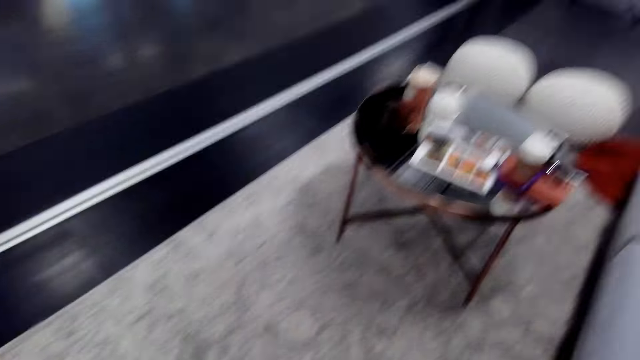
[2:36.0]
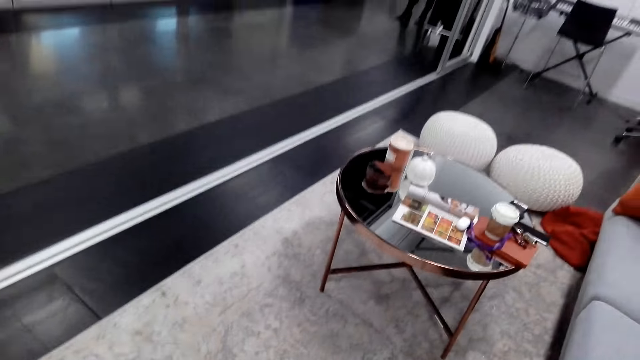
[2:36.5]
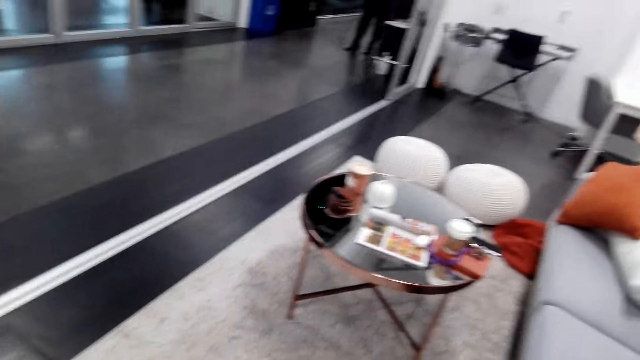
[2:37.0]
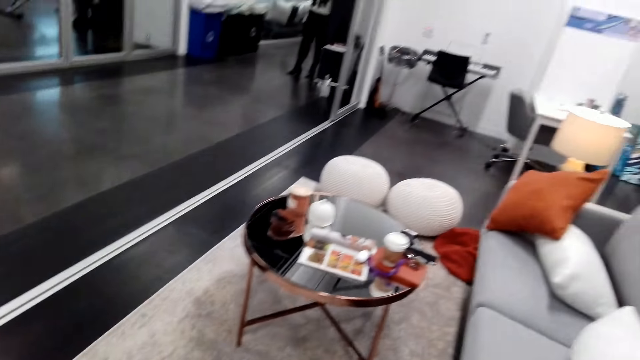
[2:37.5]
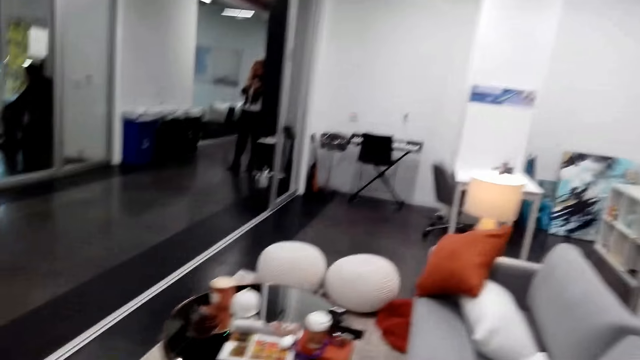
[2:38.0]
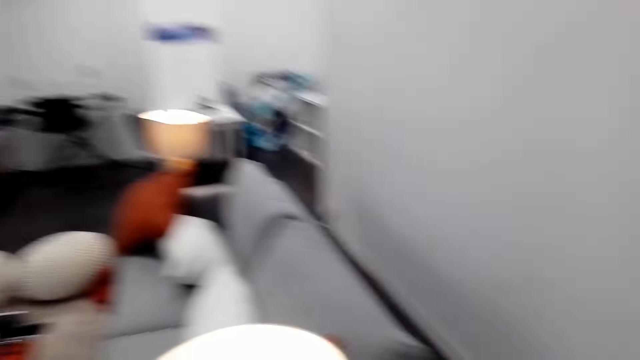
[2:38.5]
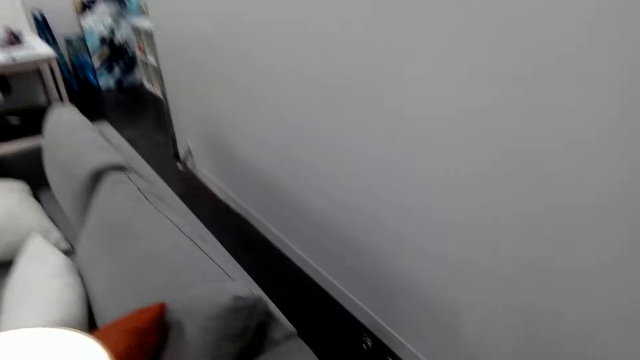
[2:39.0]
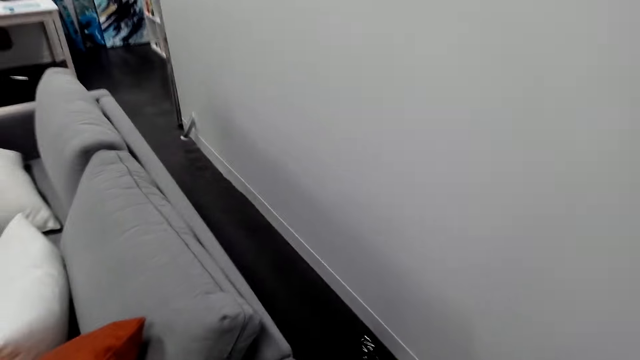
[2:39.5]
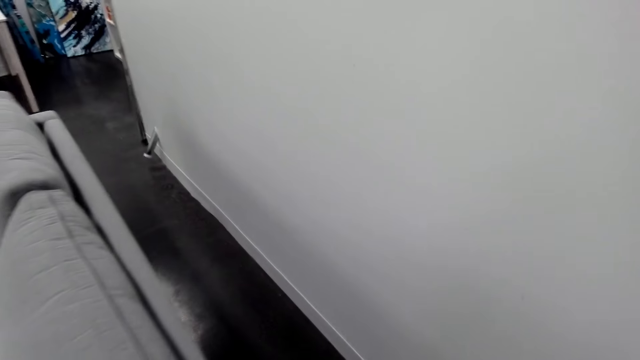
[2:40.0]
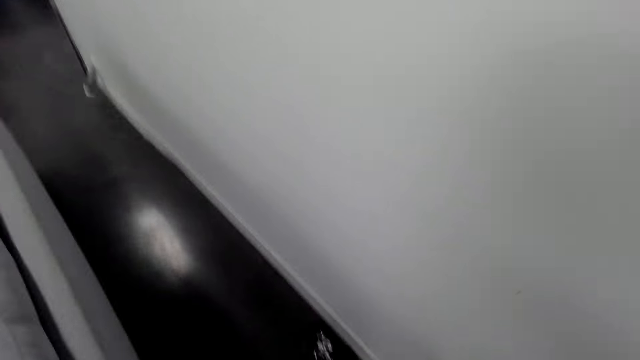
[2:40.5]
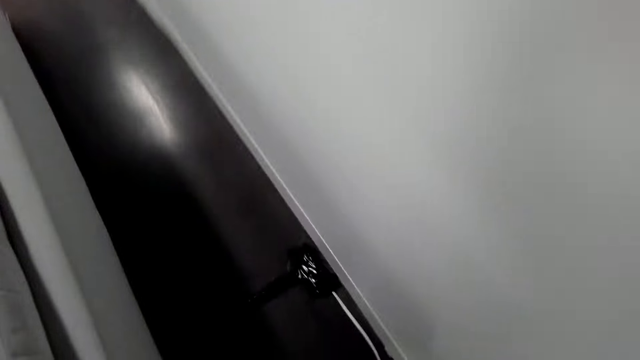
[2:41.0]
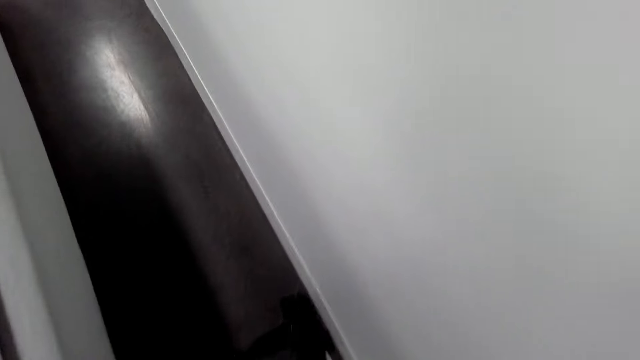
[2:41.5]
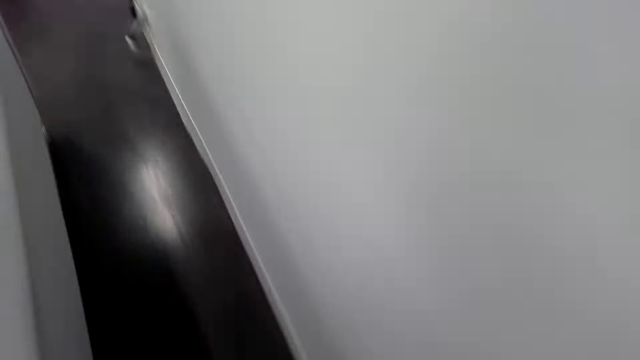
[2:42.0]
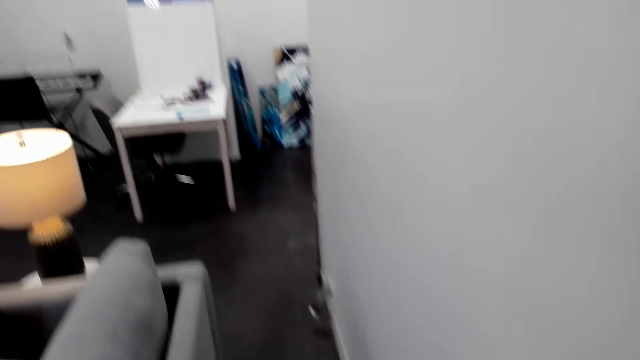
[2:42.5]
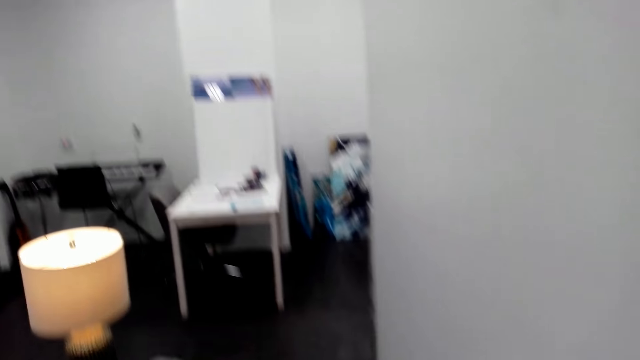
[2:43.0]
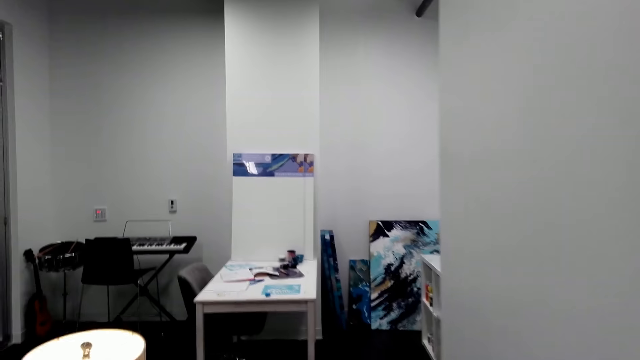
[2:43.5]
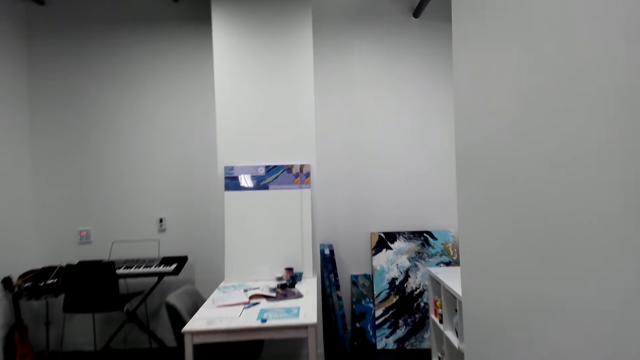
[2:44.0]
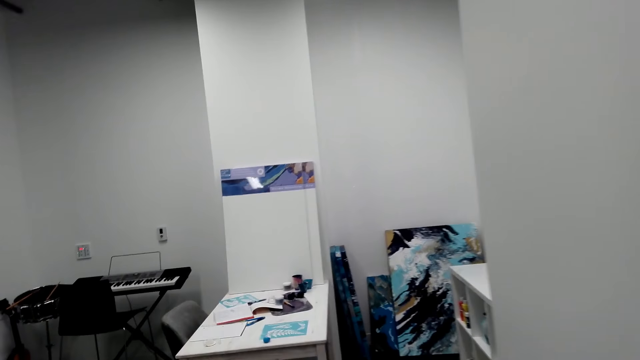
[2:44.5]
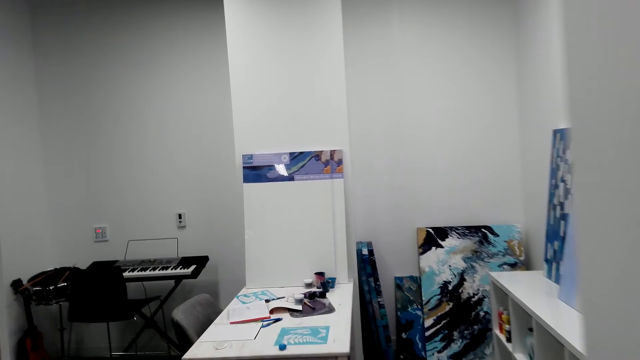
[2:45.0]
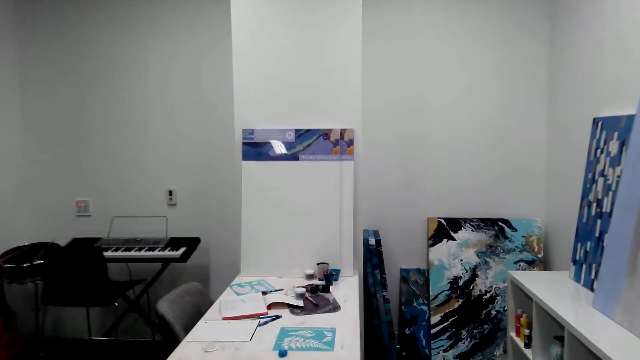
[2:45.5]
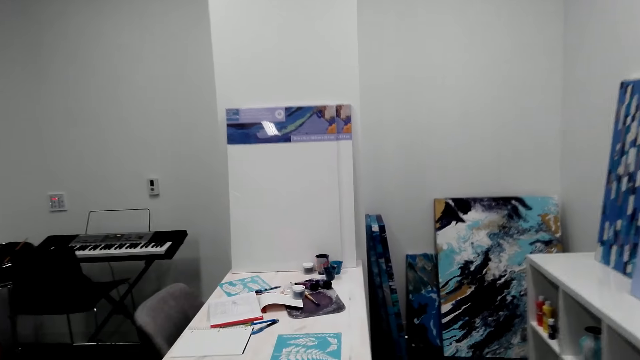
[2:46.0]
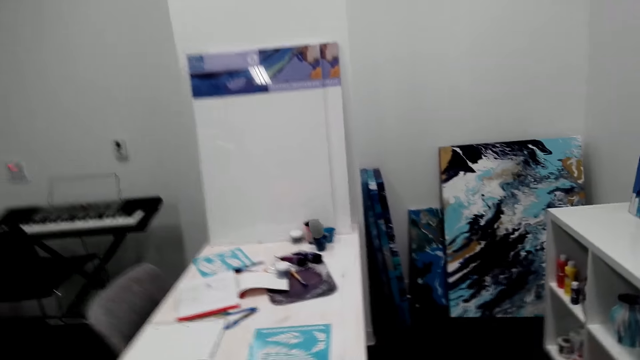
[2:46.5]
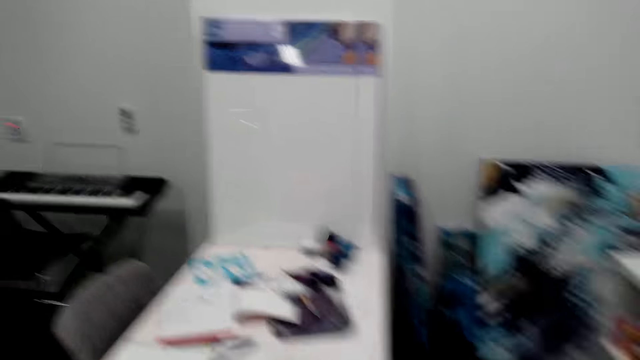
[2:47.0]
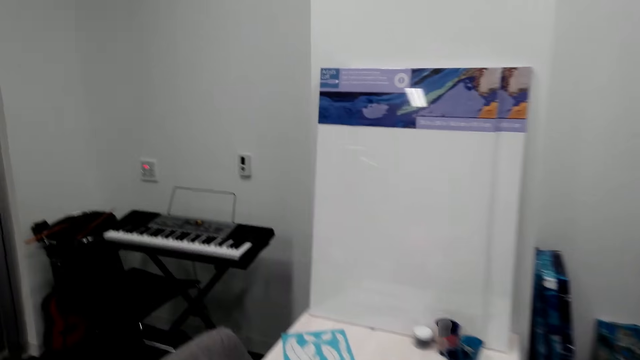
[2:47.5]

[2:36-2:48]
The camera wearer walks towards the table.

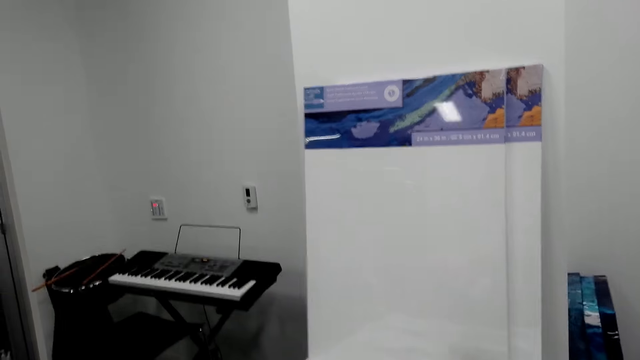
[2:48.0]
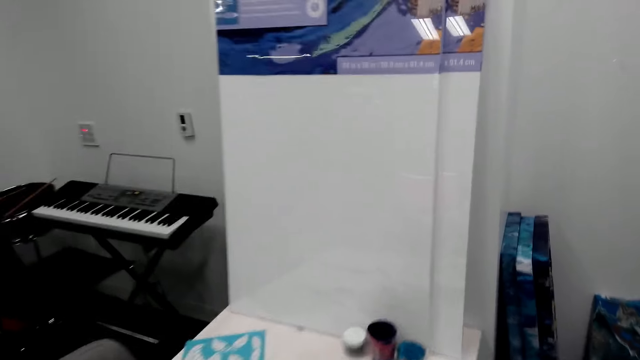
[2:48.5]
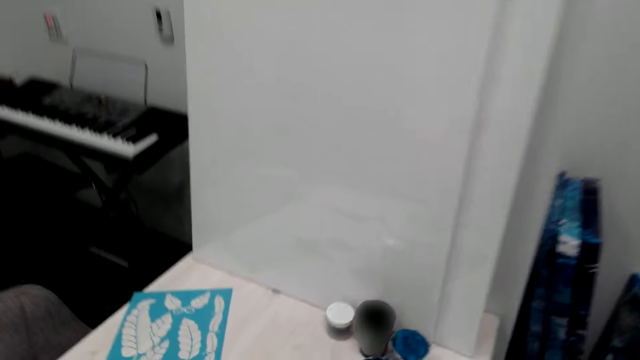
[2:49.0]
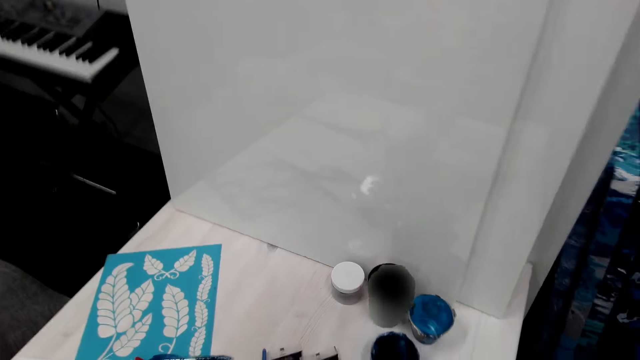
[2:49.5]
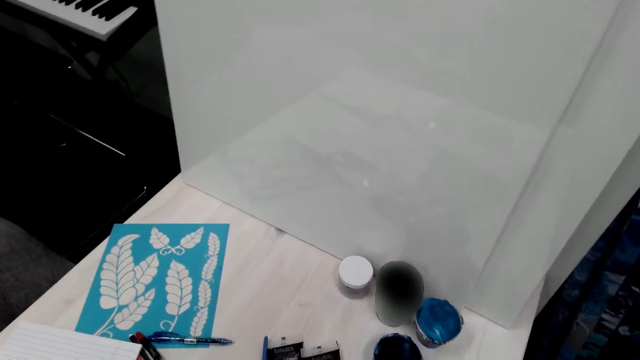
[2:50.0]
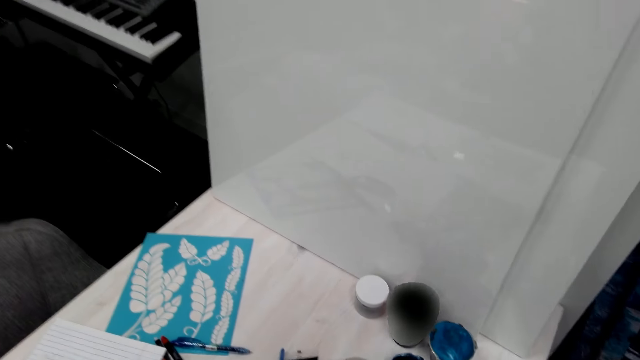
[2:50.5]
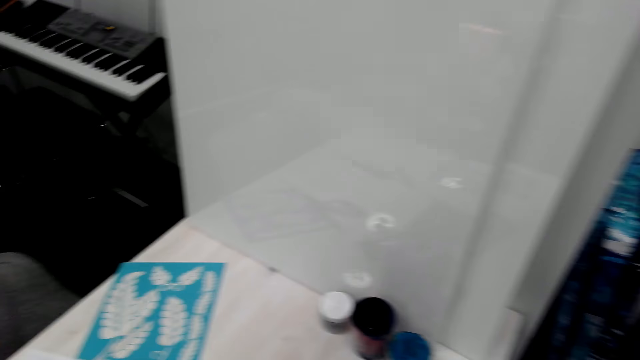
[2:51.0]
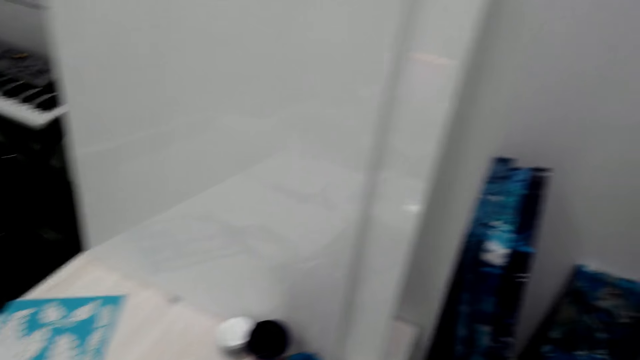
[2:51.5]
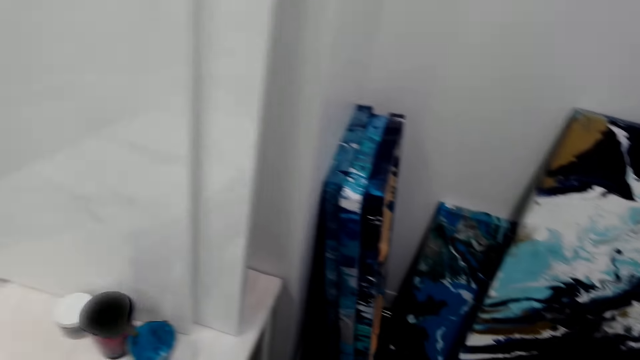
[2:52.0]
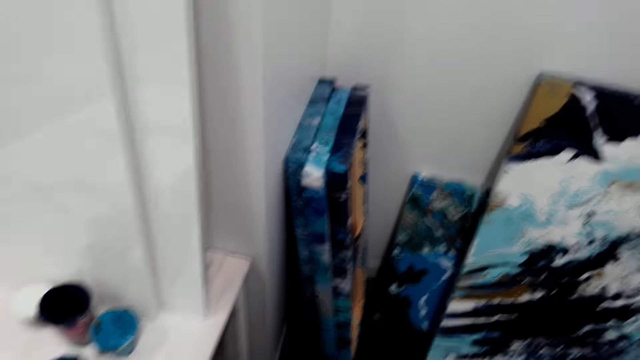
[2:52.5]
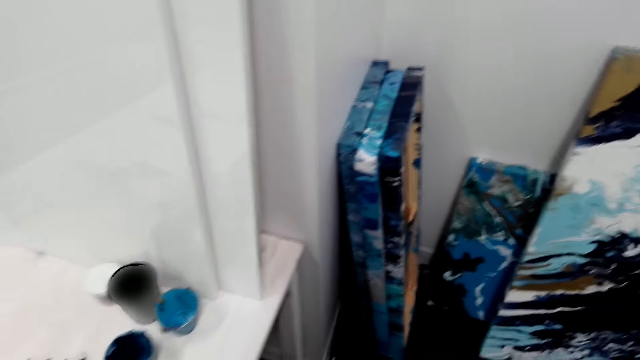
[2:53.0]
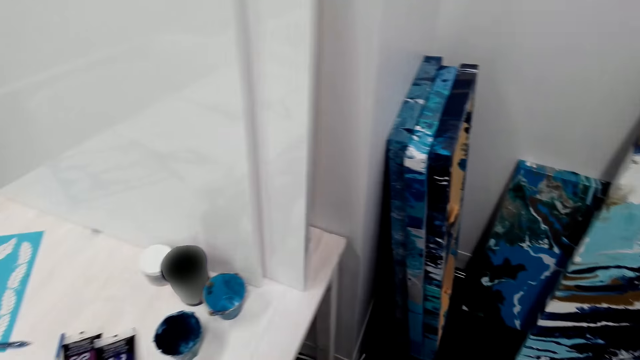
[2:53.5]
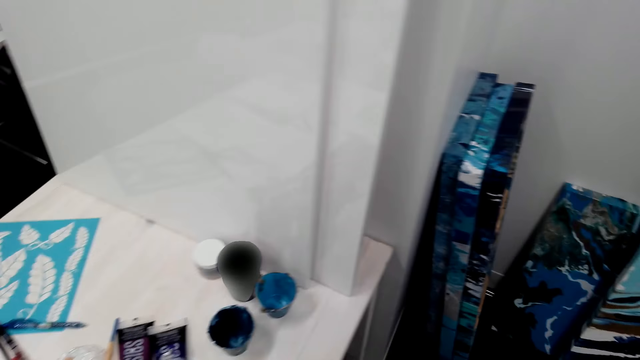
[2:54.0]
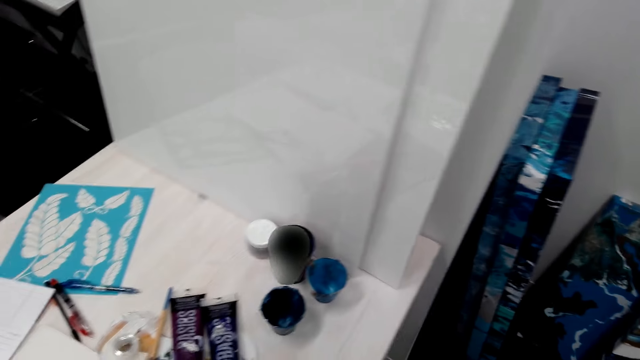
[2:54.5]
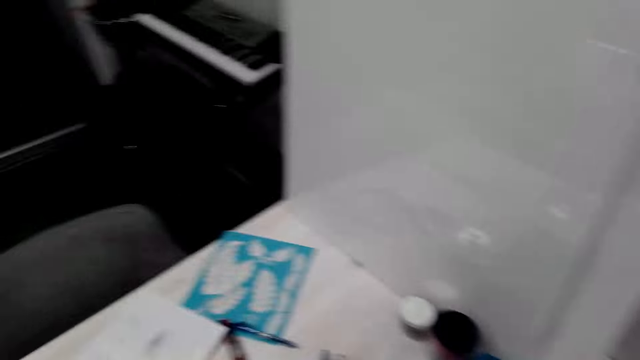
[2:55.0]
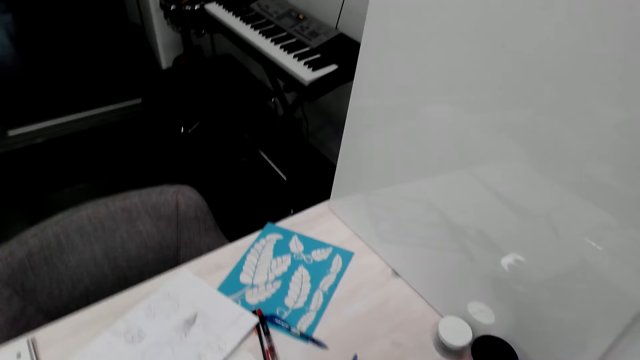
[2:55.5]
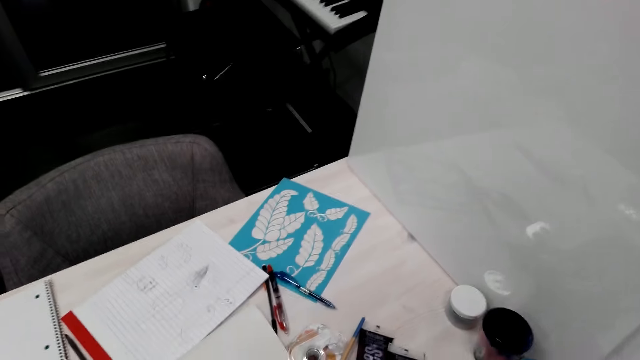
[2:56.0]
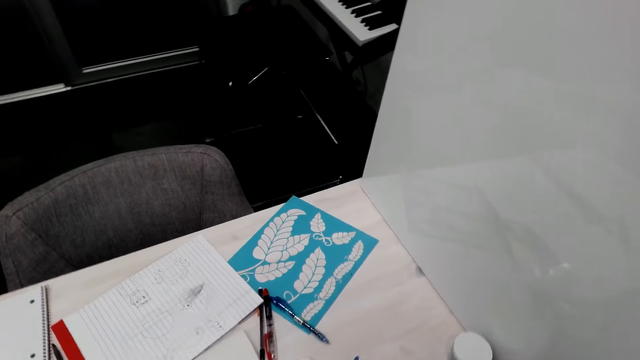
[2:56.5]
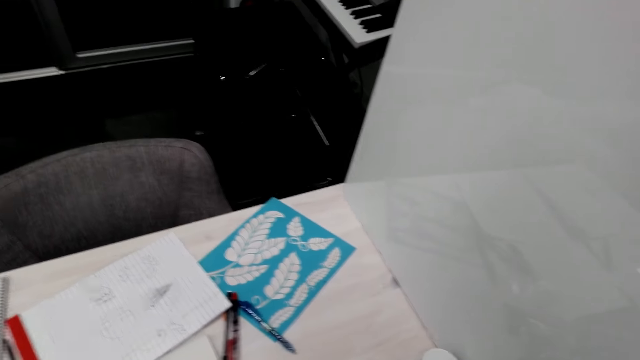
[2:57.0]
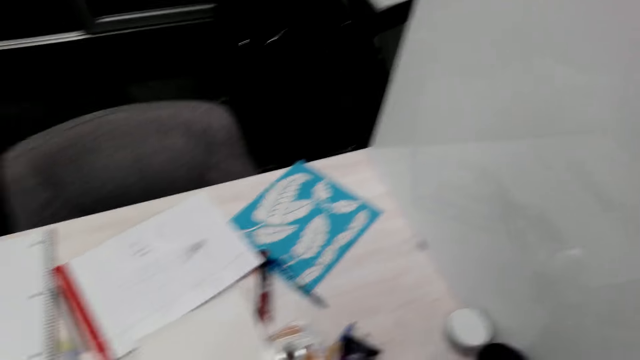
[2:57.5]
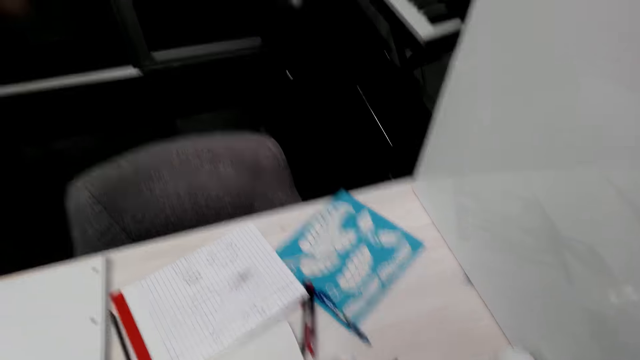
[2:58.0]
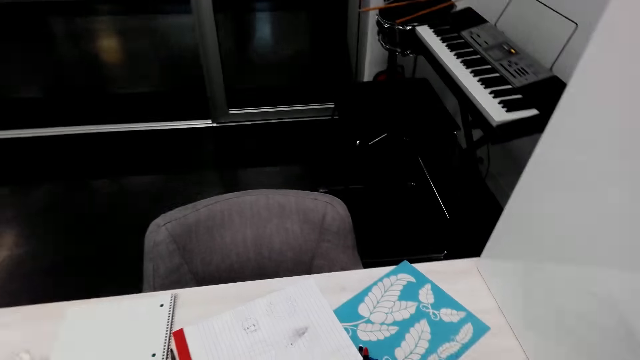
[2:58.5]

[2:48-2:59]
The camera wearer looks around the table.
